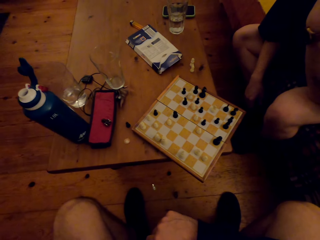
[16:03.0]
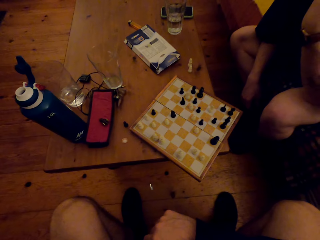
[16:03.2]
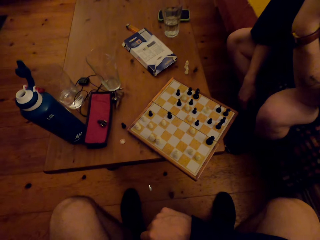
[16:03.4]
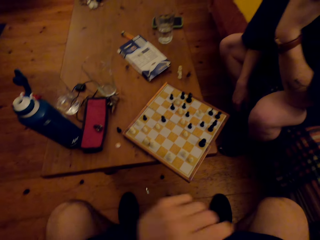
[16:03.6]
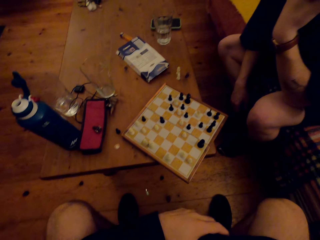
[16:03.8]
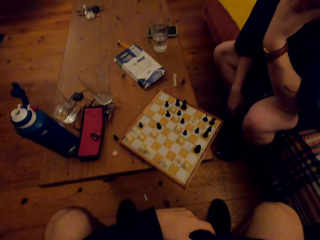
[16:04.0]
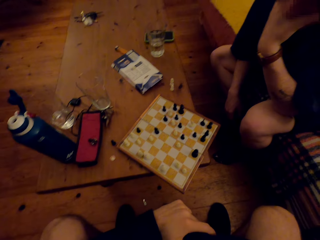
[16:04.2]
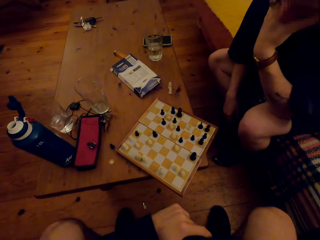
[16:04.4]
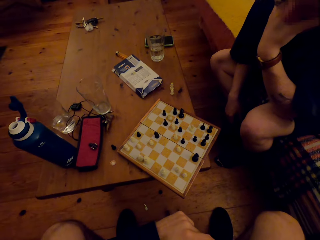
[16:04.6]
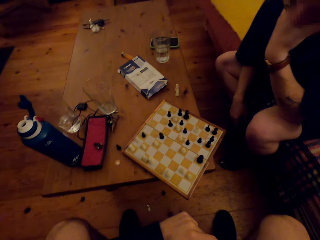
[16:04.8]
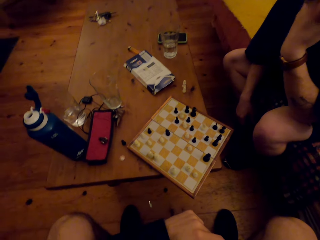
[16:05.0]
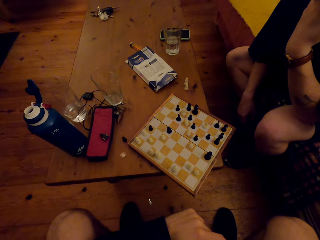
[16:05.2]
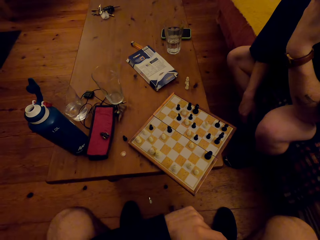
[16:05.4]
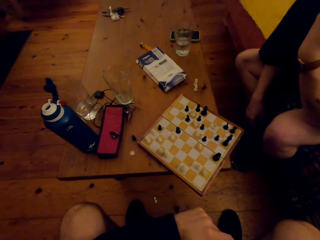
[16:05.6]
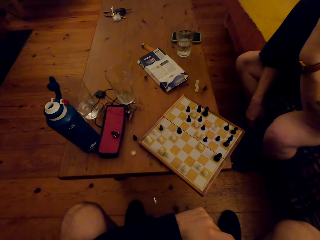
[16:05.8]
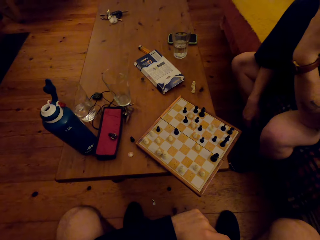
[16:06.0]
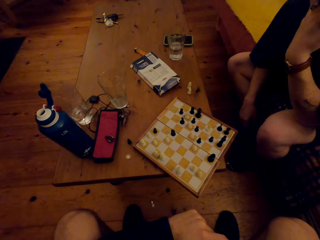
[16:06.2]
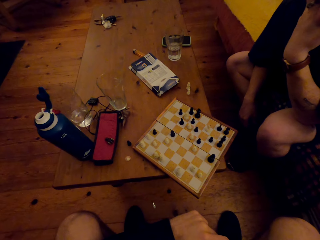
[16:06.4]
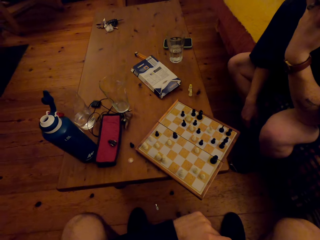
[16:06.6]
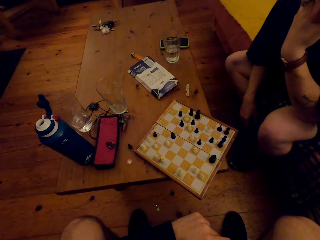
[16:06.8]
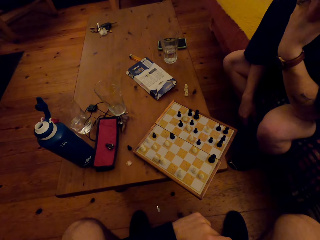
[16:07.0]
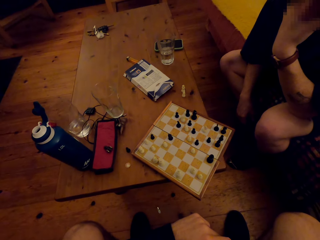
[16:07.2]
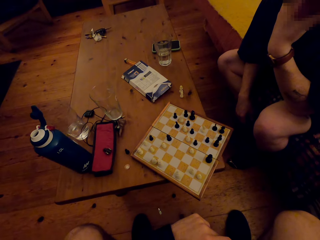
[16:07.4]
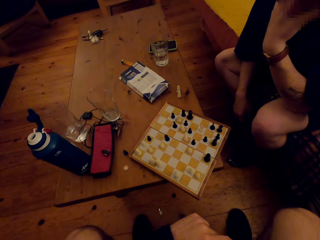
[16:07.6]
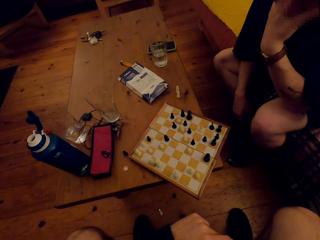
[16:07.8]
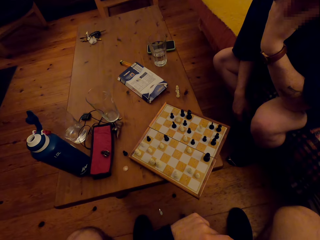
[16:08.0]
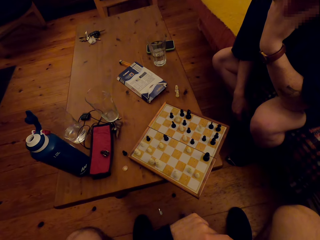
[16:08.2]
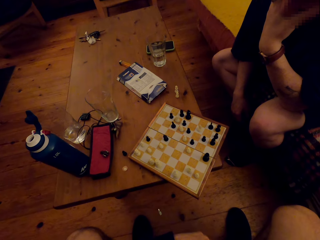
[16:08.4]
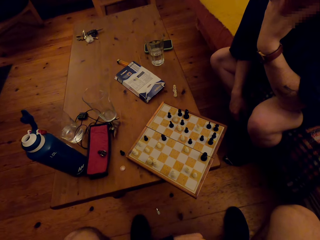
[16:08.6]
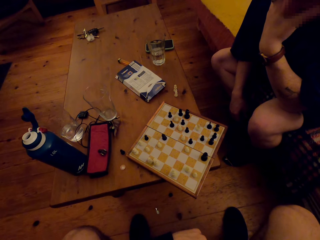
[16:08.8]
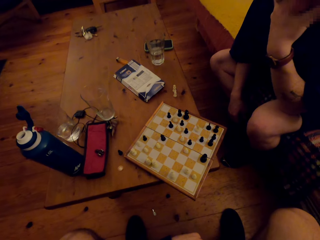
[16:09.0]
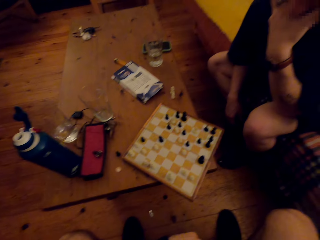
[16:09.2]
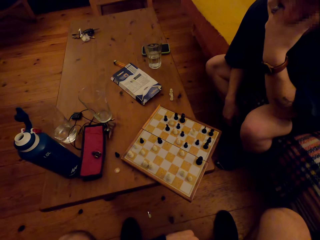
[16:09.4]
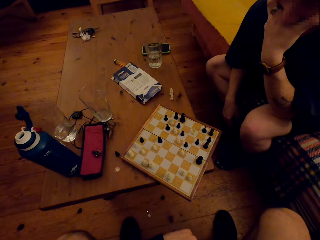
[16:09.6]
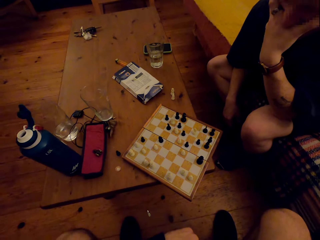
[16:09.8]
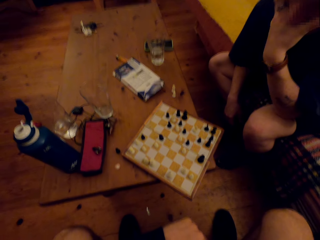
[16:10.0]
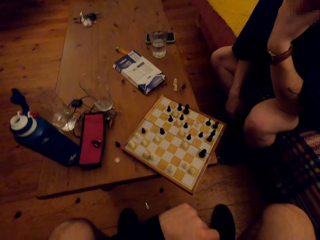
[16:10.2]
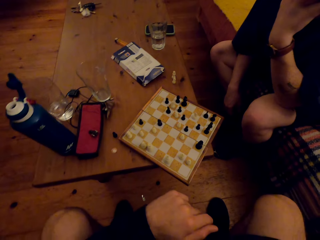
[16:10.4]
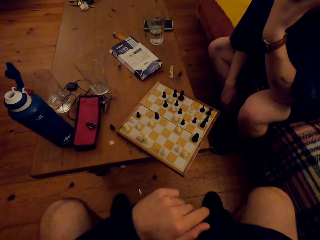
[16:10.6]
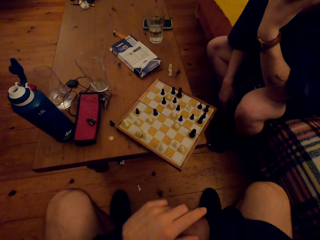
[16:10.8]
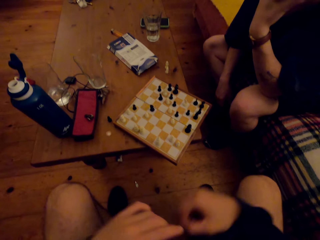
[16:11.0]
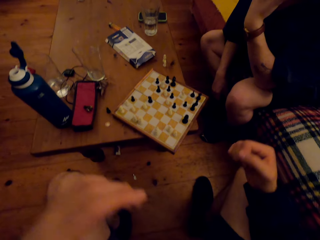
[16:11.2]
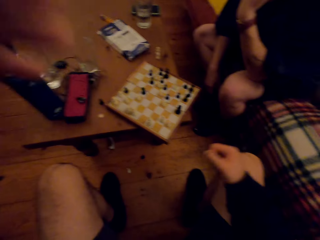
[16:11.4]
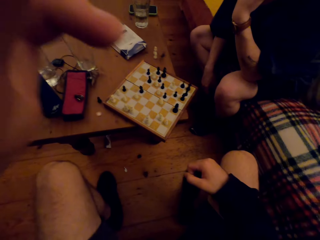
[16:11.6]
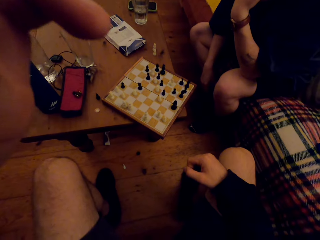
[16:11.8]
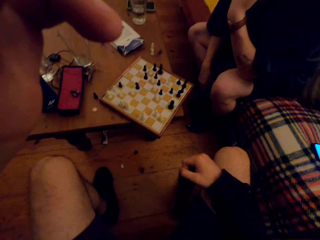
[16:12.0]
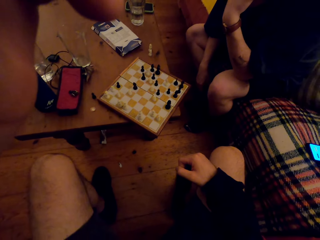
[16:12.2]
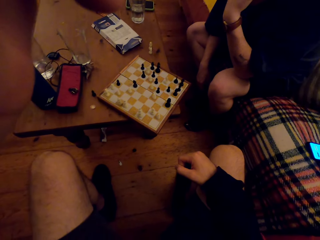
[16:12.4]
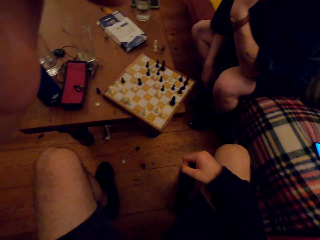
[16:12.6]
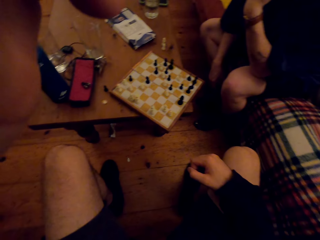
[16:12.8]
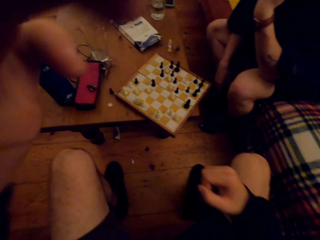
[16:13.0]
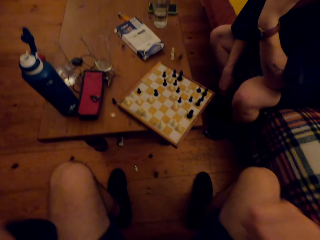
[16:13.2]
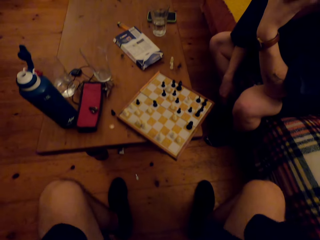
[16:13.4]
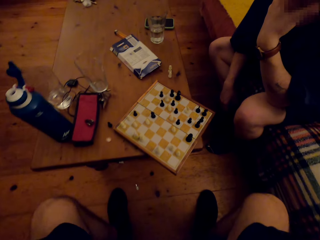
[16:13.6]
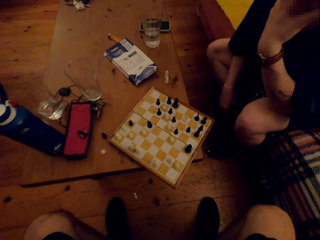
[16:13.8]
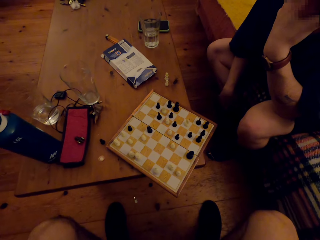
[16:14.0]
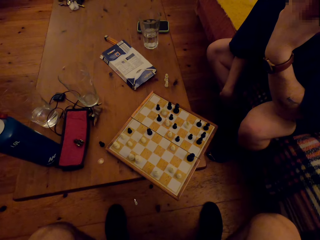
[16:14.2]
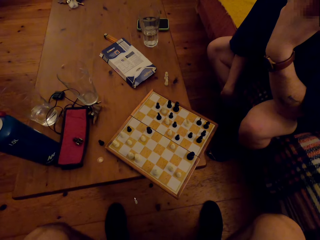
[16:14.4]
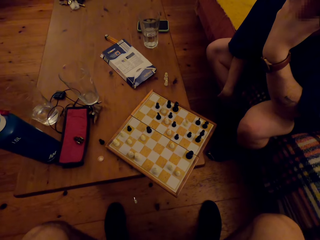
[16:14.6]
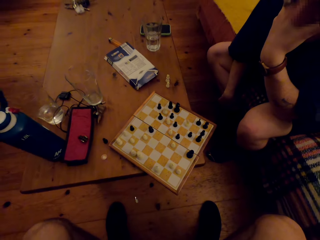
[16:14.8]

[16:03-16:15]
The camera wearer moves a hand. They move a hand again. They raise a hand and lower the hand.

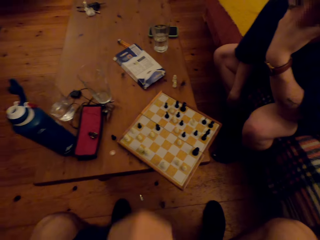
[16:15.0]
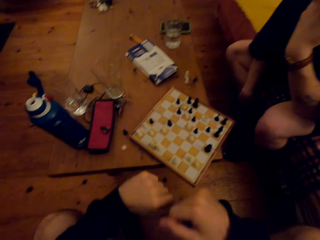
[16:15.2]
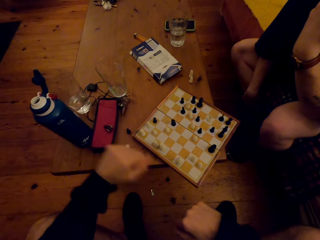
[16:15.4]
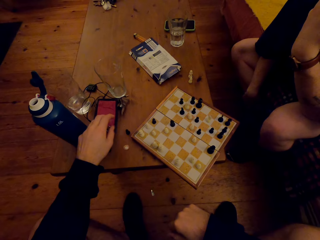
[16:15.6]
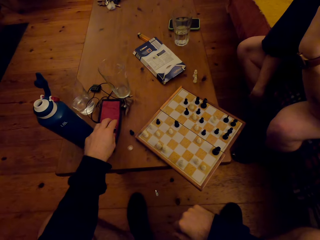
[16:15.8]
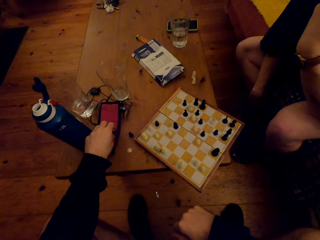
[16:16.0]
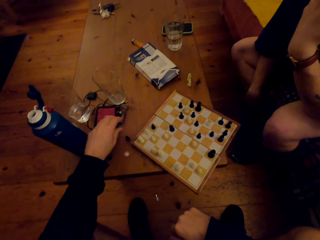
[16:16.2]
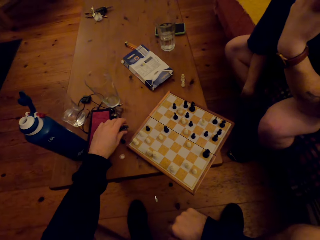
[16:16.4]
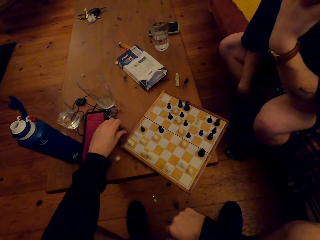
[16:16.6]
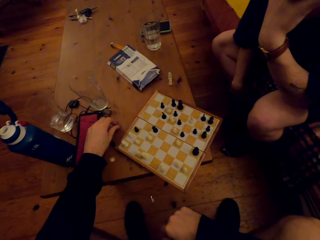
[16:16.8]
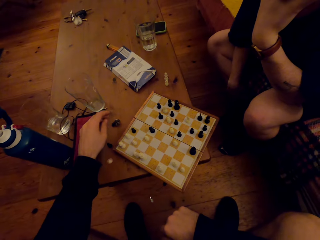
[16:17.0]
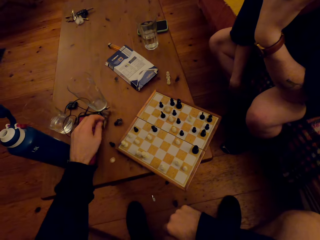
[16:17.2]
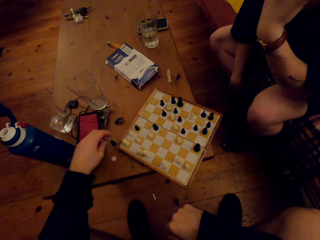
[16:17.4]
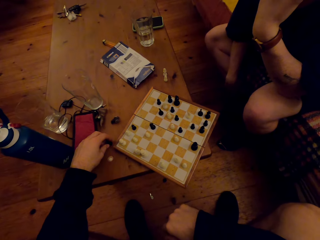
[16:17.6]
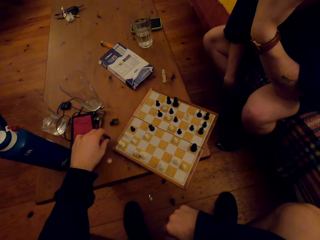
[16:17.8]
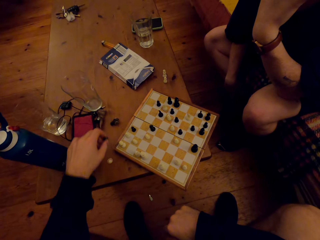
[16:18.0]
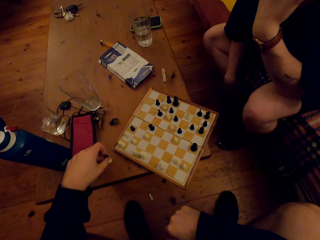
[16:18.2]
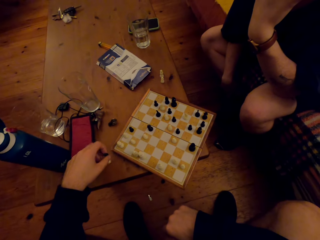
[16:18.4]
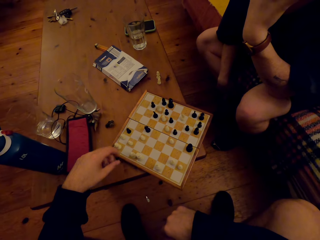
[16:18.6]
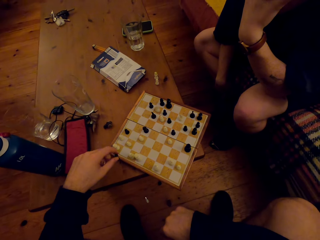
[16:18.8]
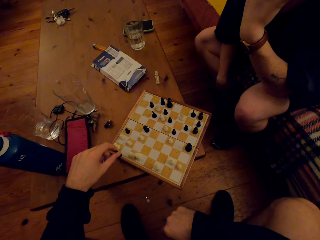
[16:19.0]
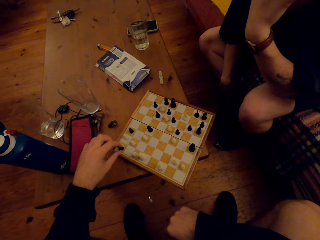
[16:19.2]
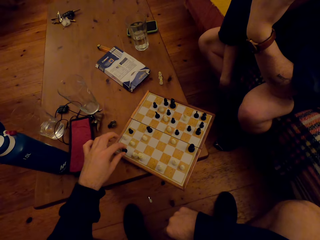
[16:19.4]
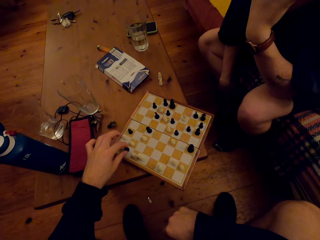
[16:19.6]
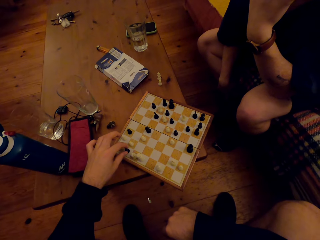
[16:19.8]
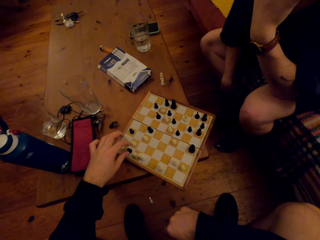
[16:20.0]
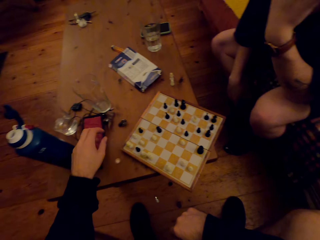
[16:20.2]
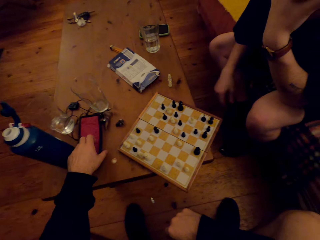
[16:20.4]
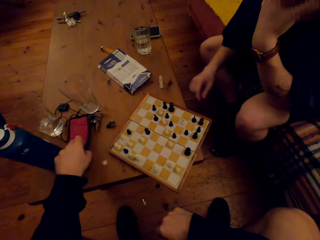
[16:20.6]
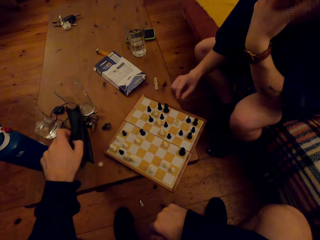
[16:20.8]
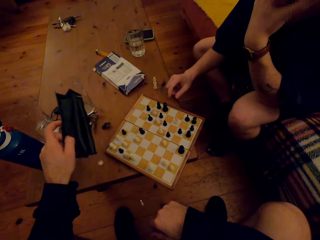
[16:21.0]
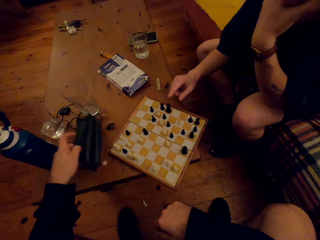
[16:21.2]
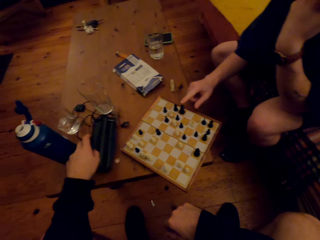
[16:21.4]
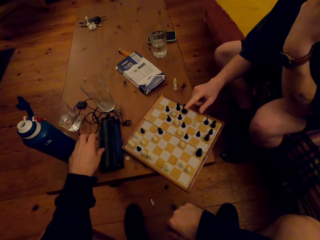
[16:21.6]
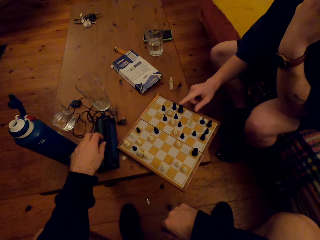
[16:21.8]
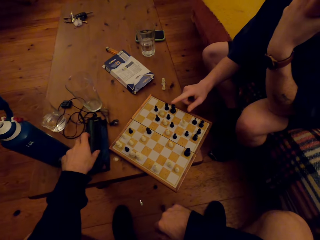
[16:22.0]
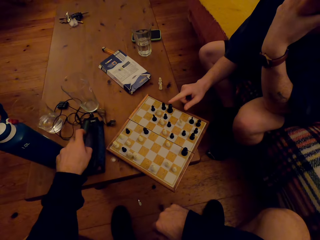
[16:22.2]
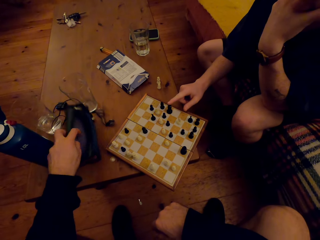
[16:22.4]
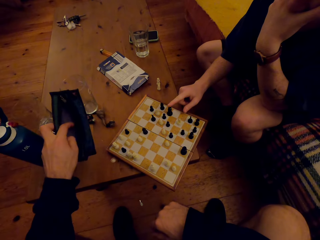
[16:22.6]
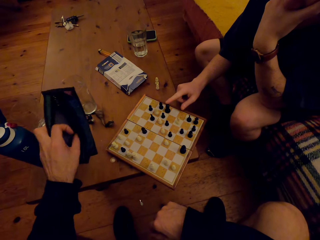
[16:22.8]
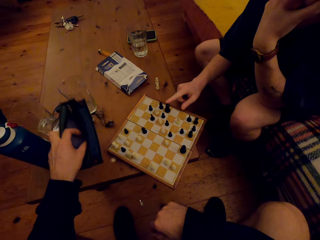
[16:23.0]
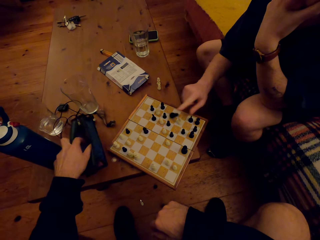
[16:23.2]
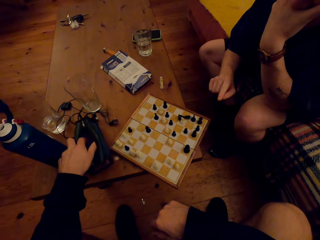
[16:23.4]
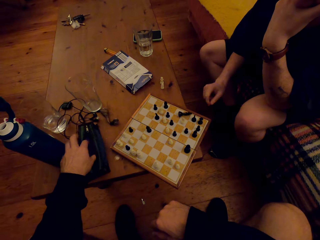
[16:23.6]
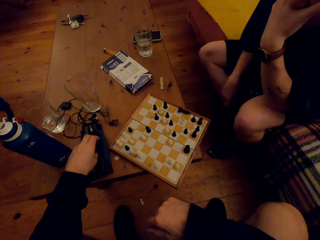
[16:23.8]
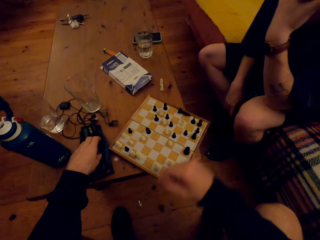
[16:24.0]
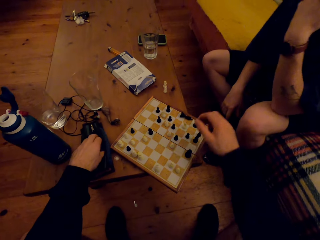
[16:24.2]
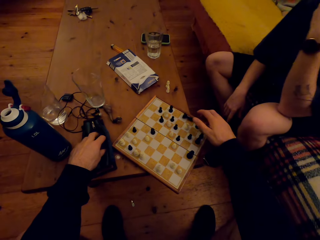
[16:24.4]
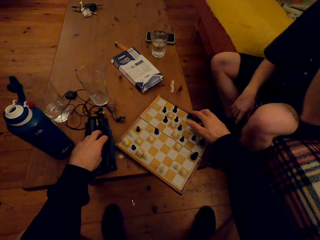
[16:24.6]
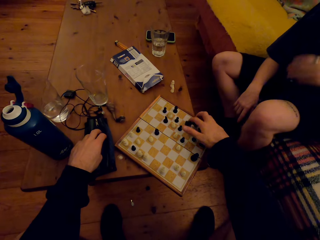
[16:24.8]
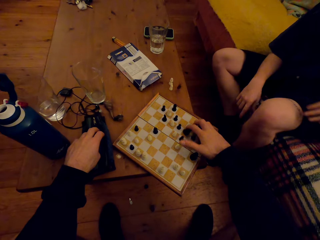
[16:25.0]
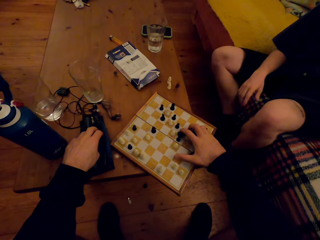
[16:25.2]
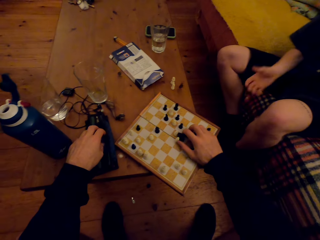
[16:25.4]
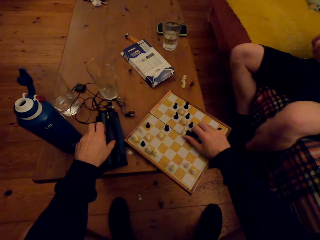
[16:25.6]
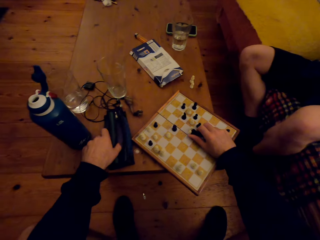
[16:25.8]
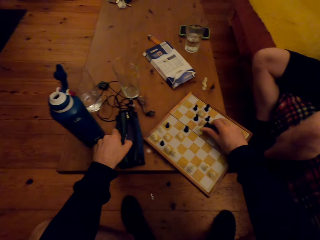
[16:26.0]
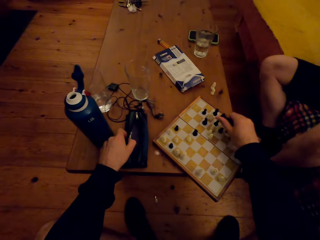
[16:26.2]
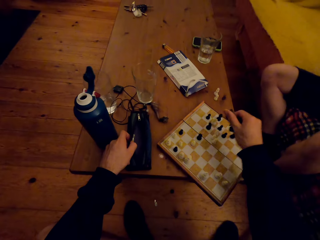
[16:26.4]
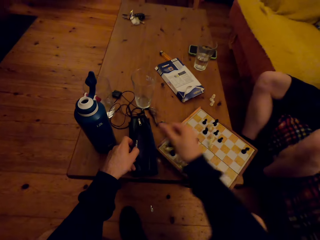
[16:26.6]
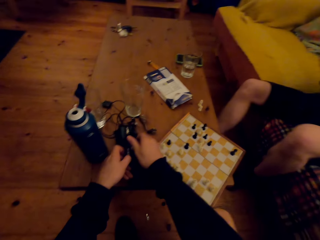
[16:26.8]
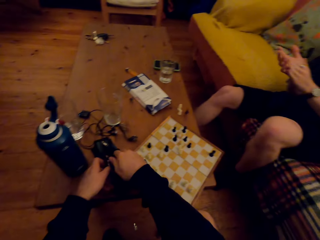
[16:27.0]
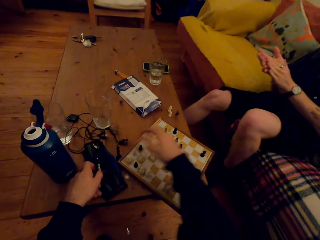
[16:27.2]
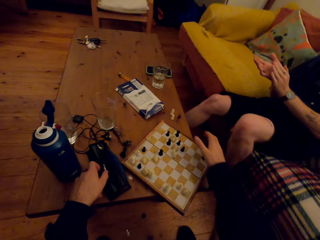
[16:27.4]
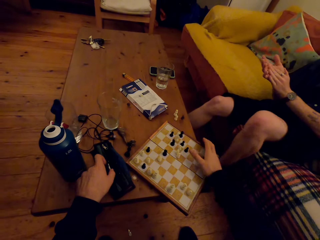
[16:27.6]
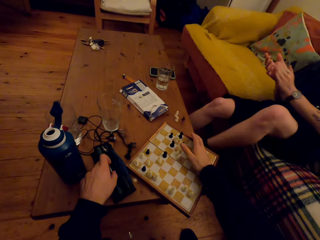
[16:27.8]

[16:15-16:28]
The camera wearer pushes a chess piece. They play chess. A person looks at the chess board. The camera wearer picks up a chess piece, puts the chess piece on the board, and picks up a chess bag. The person pushes a chess piece. The camera wearer drops the chess bag. The person plays the chess board. The camera wearer picks up the chess bag, puts the chess bag on the table, plays chess, and collects the chess pieces. The person looks at the chess, sits upright, lowers a hand, and claps a hand. The camera wearer puts the chess pieces in the chess bag. The person straightens a leg. The camera wearer collects the chess pieces.
